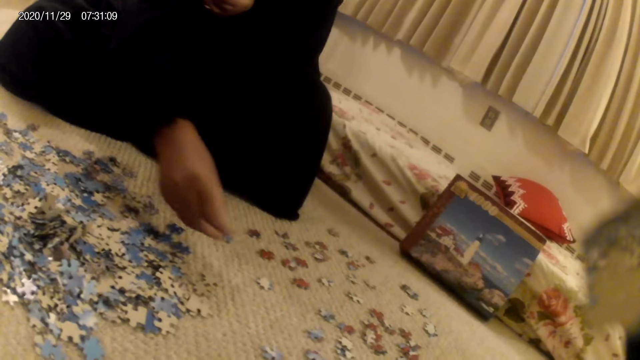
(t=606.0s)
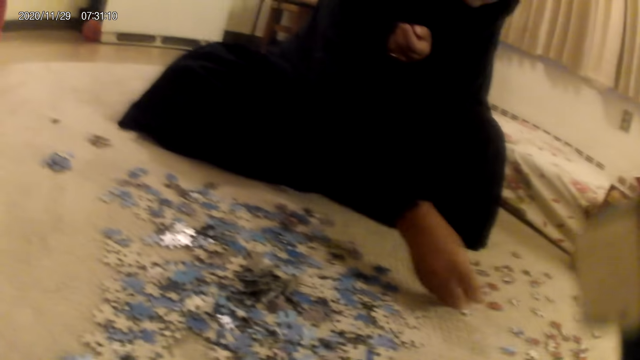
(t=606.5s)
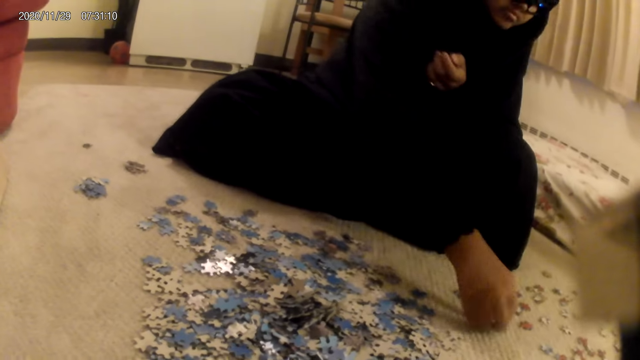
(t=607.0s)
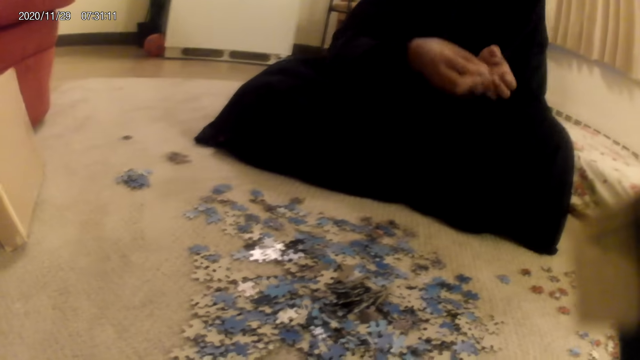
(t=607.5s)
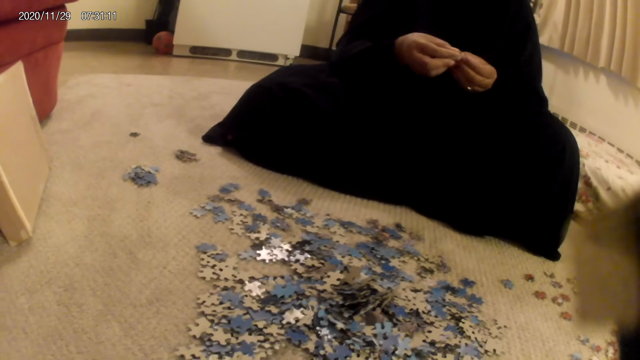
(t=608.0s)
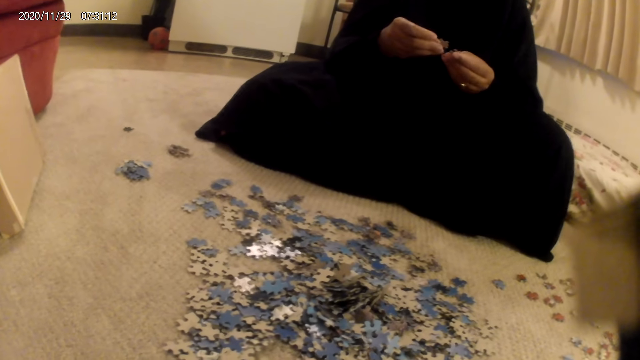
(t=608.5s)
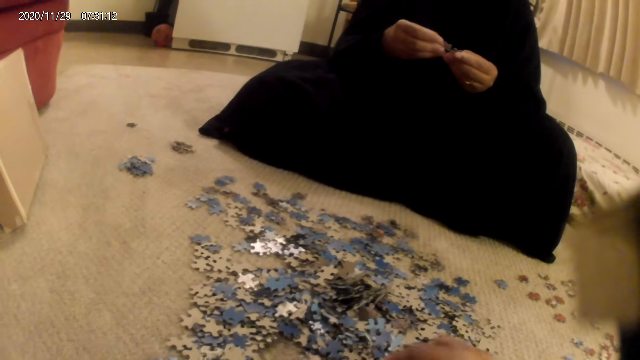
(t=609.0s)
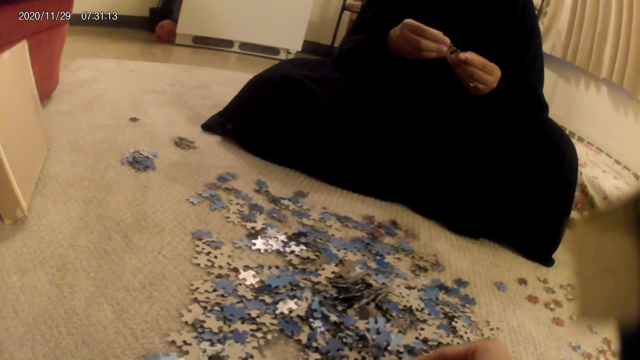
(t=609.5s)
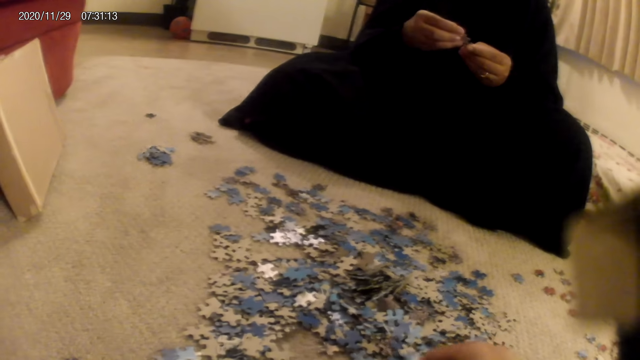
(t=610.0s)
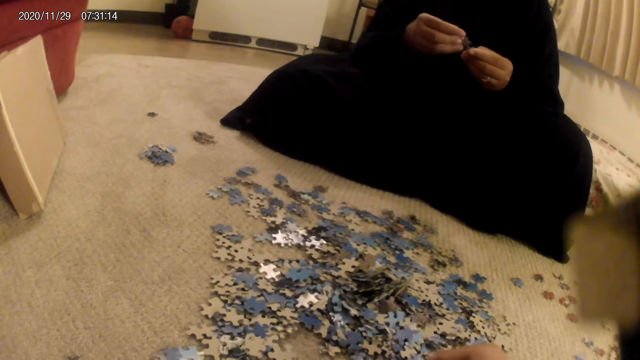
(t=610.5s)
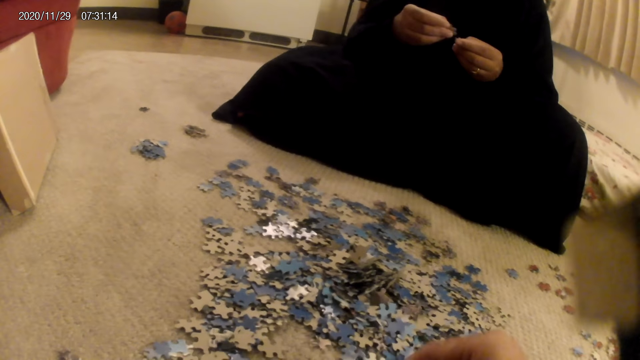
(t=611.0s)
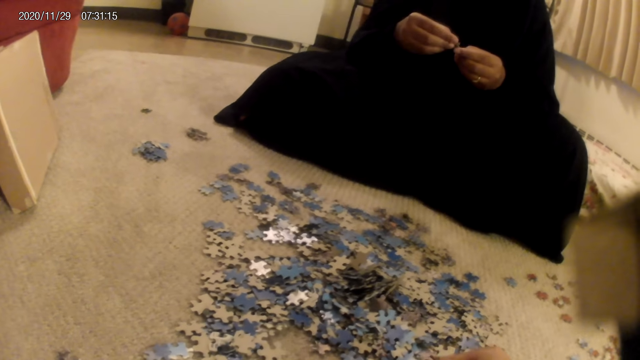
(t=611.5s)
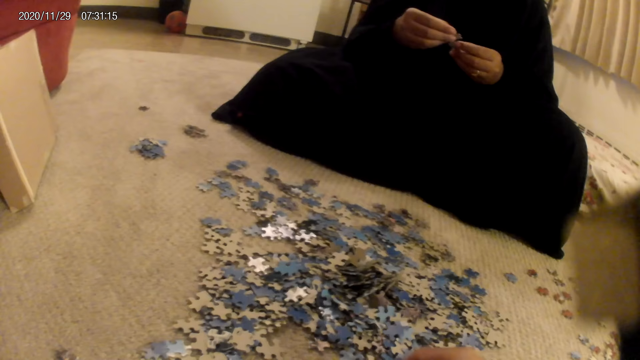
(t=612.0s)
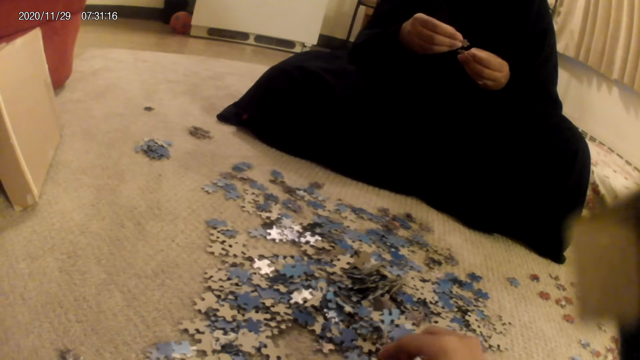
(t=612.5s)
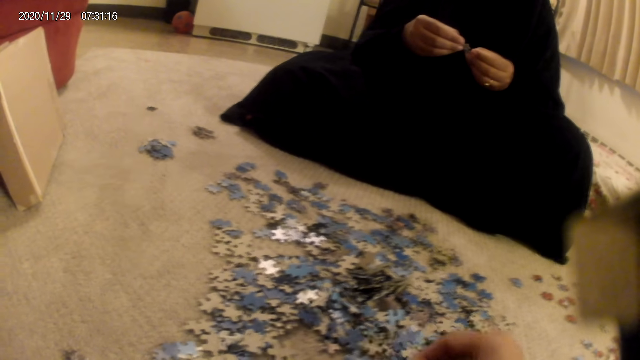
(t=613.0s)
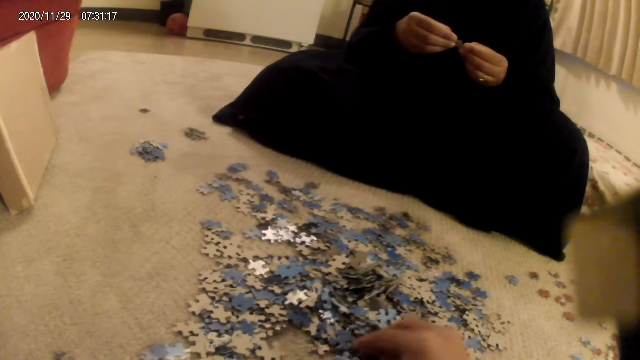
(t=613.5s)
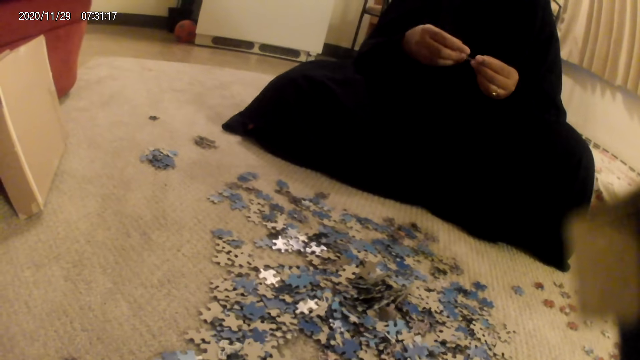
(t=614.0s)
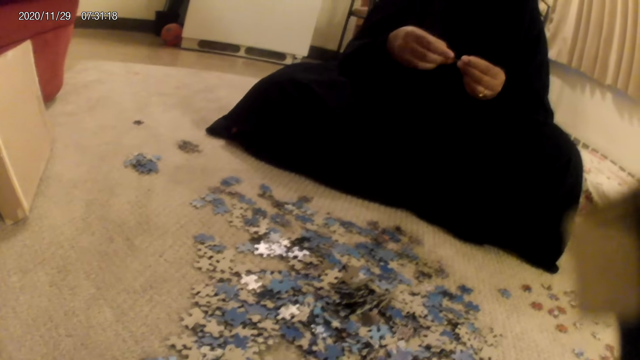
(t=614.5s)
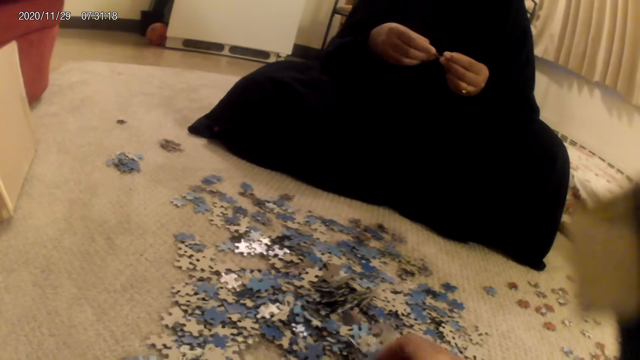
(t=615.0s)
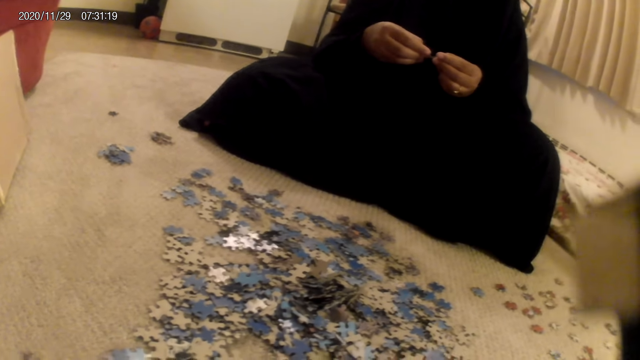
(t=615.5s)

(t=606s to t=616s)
A woman picks up the jigsaw pieces. The woman holds a card on the hand and looks at the jigsaw pieces.

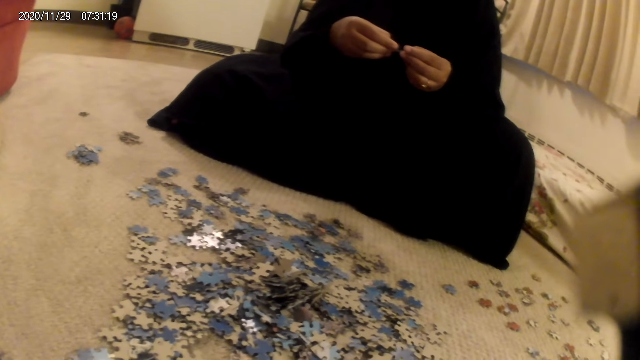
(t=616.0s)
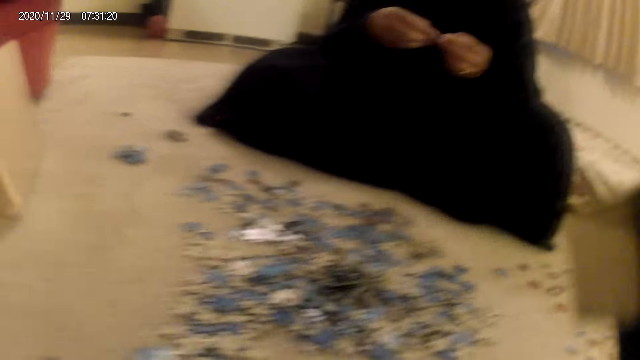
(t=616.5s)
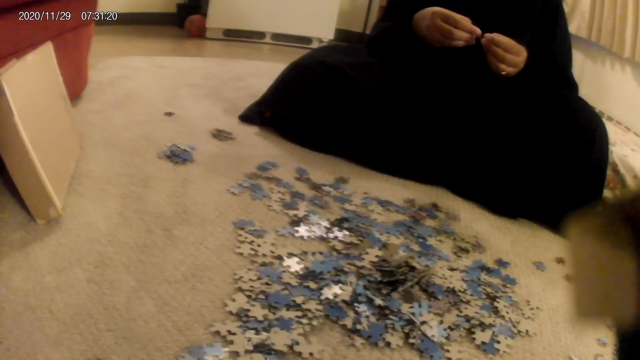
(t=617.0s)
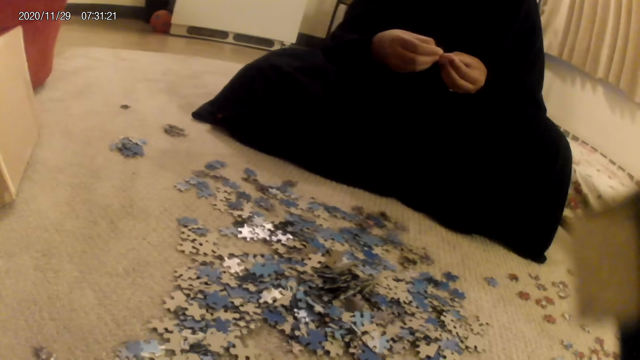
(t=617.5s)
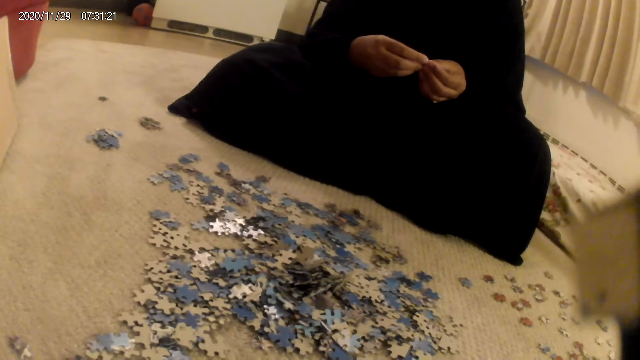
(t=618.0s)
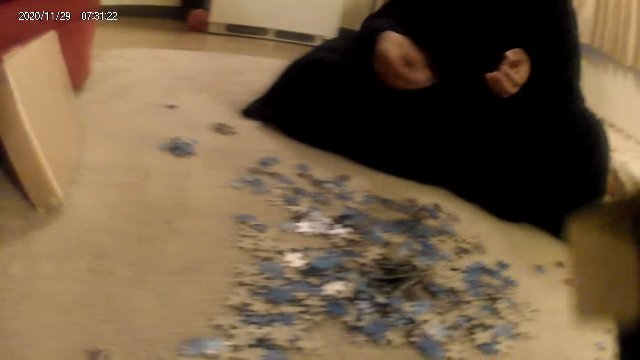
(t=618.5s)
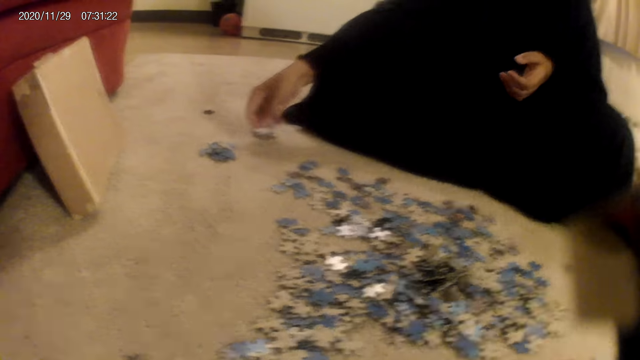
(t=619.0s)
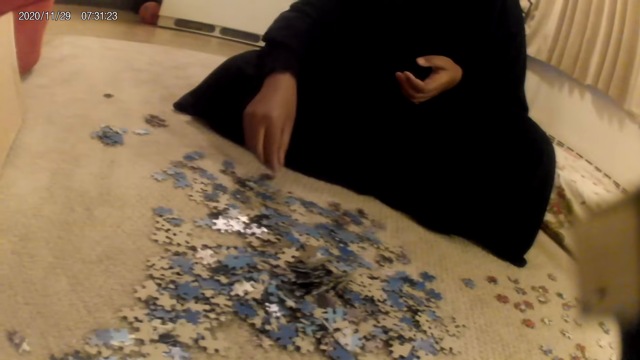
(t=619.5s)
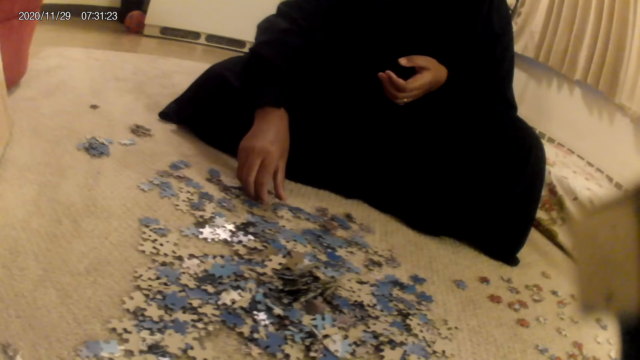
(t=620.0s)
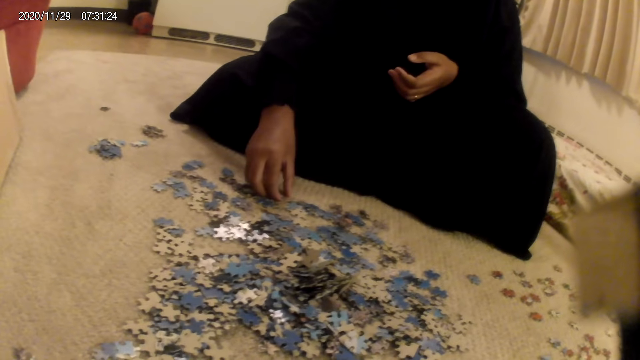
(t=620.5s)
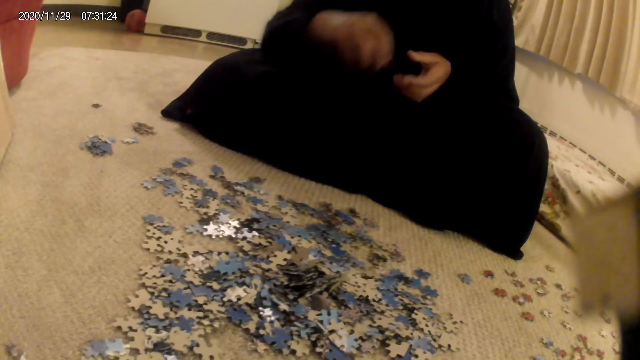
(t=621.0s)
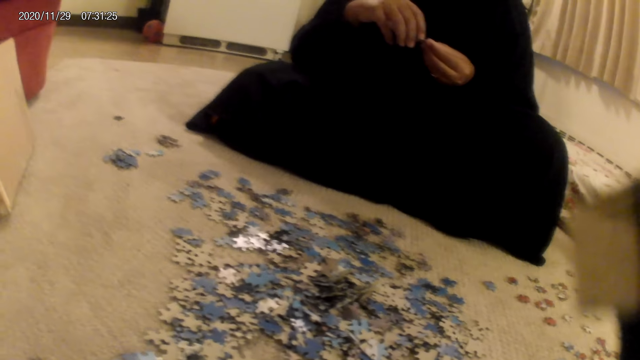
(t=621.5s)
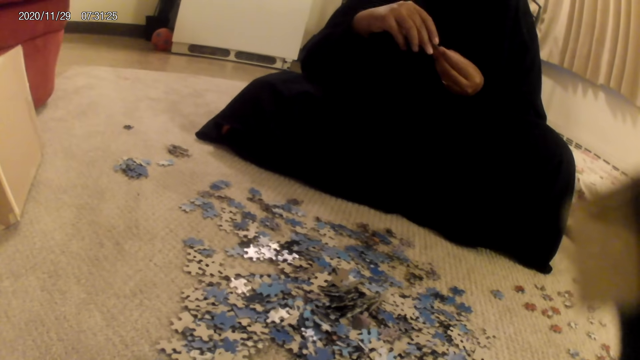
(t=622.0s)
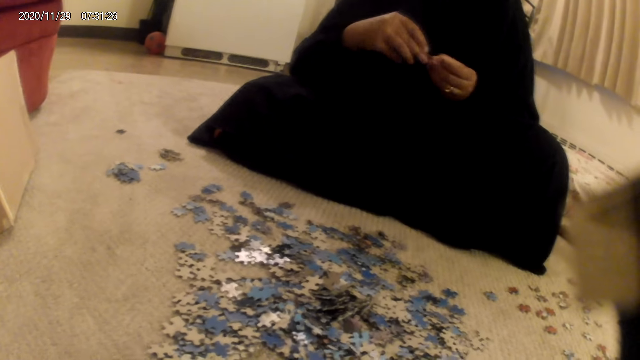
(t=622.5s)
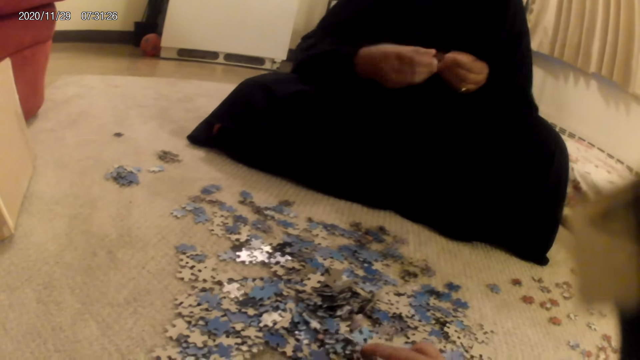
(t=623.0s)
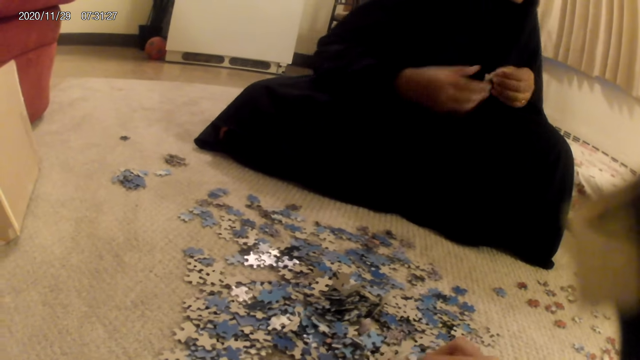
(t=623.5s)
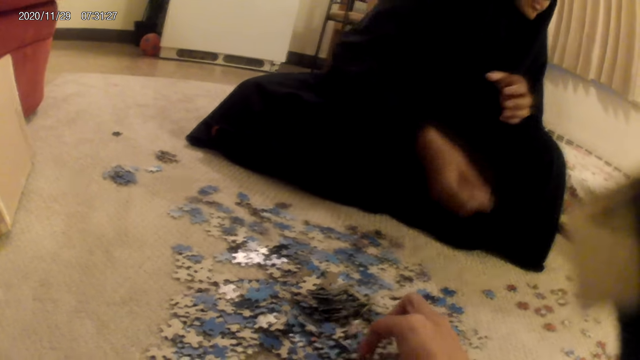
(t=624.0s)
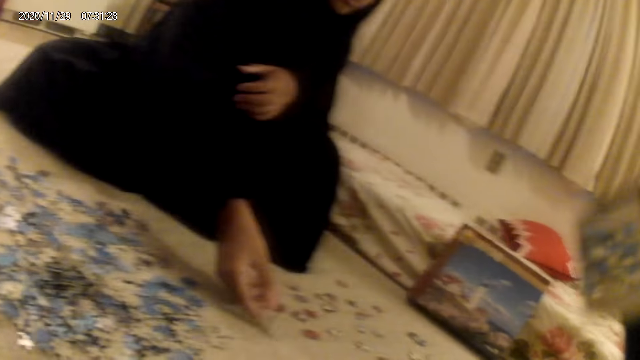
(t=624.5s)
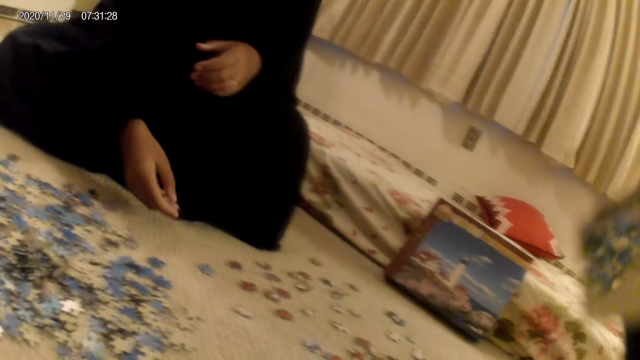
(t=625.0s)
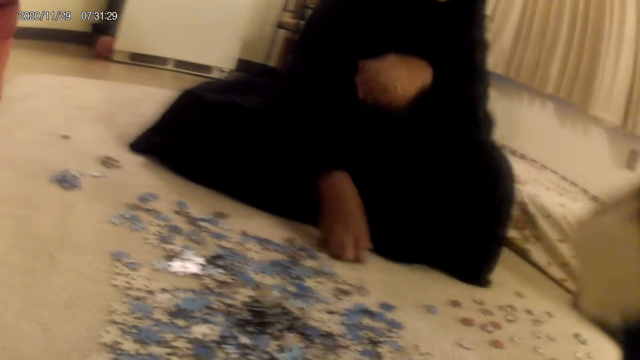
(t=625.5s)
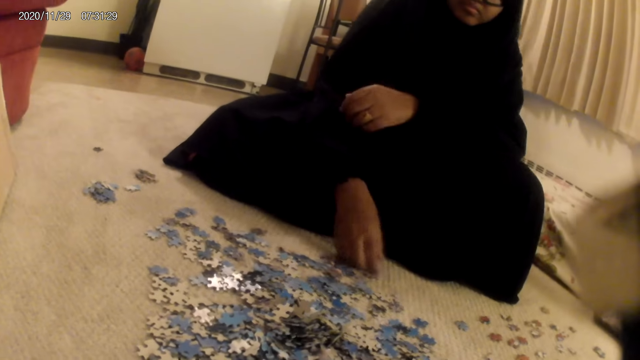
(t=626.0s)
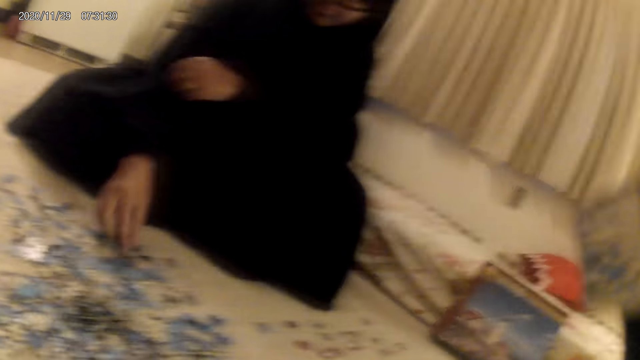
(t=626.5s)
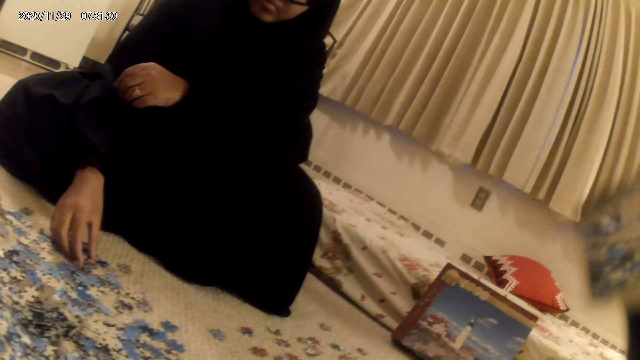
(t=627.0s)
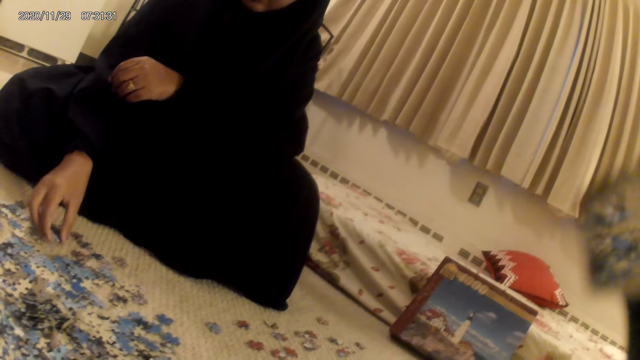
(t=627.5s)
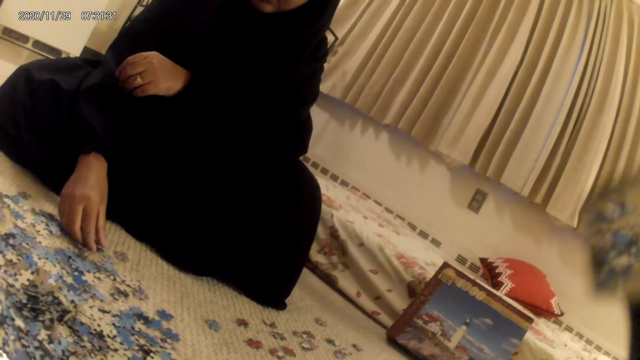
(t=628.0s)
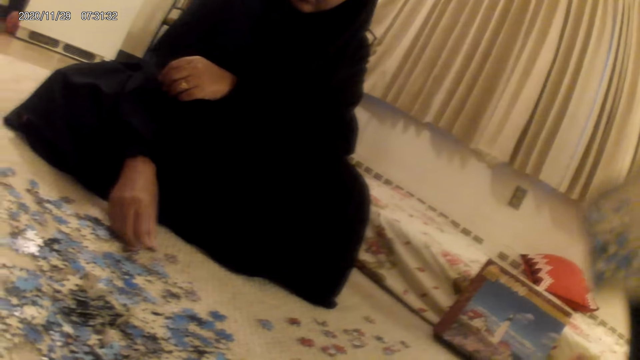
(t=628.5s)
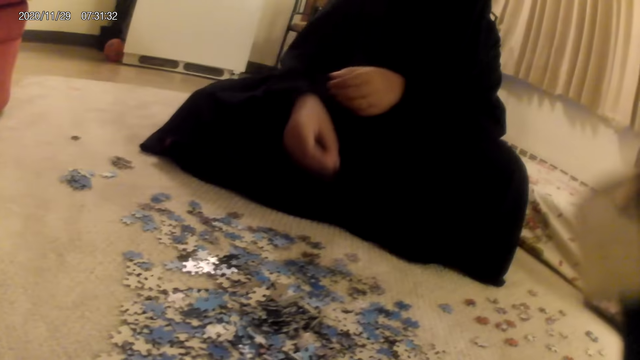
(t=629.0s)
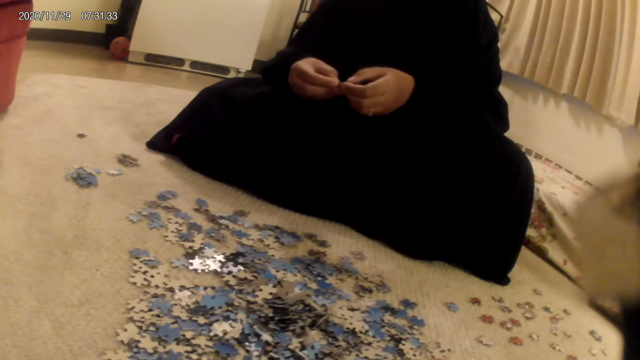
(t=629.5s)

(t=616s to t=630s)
The camera wearer does something. The woman places the card on the floor, picks the card from the floor, looks at the jigsaw pieces, and holds the card on the hand. The woman places the card on the floor and picks up the jigsaw pieces. The camera wearer does something. The woman moves the card on the table and looks at the jigsaw pieces.
